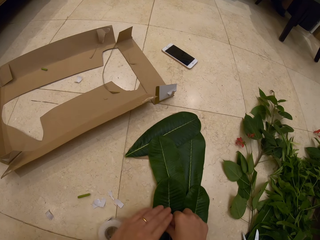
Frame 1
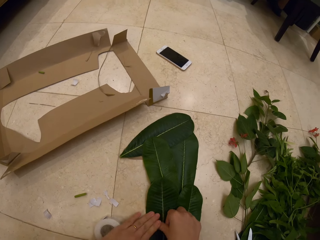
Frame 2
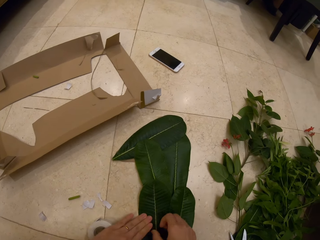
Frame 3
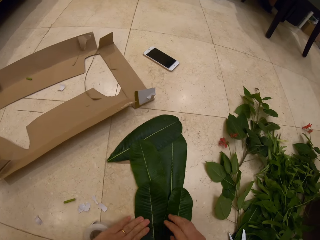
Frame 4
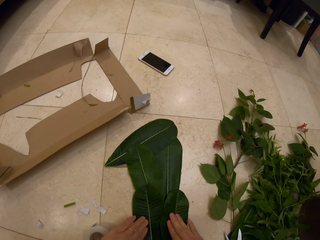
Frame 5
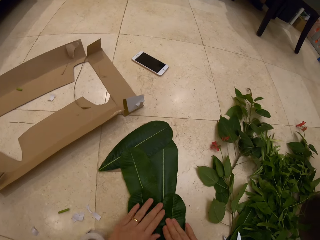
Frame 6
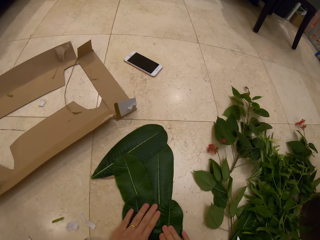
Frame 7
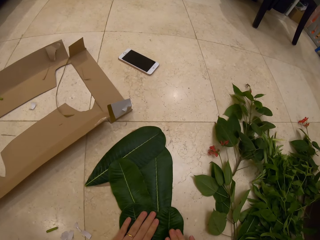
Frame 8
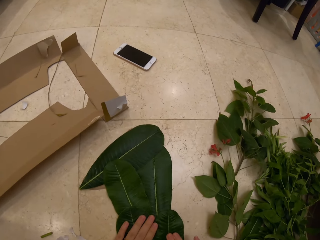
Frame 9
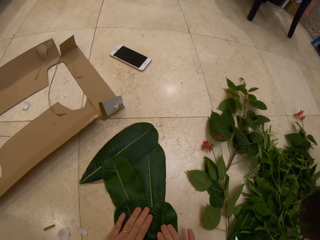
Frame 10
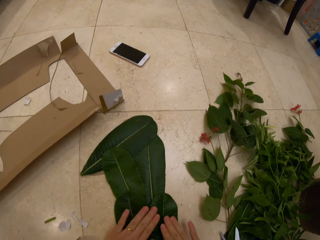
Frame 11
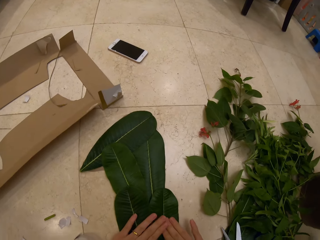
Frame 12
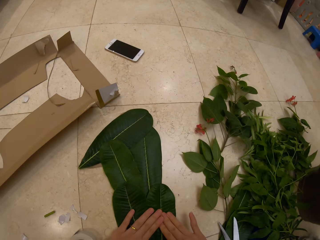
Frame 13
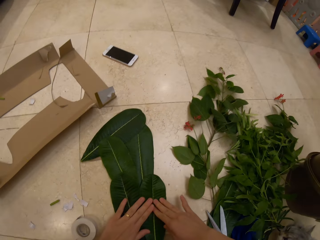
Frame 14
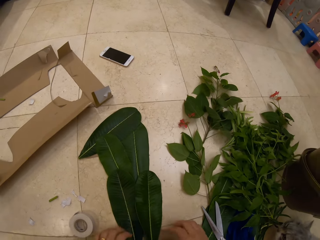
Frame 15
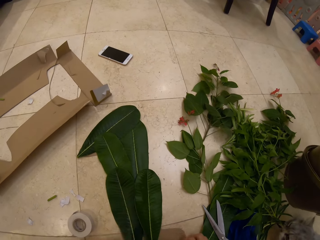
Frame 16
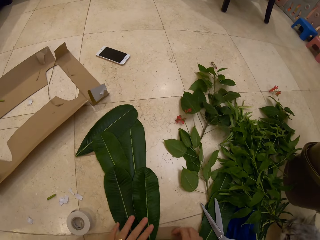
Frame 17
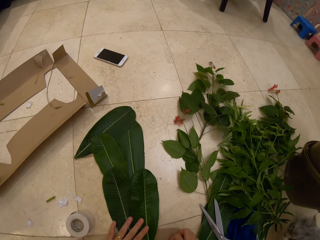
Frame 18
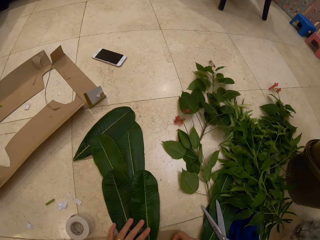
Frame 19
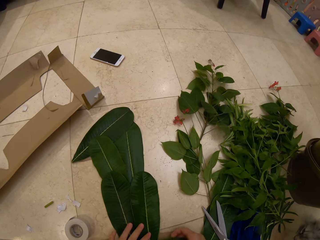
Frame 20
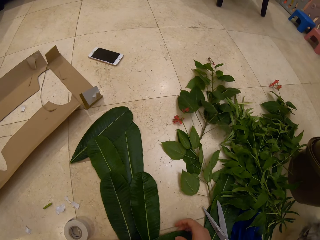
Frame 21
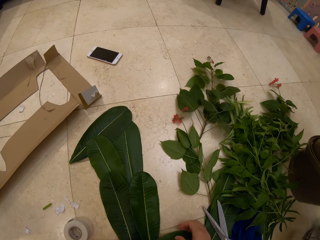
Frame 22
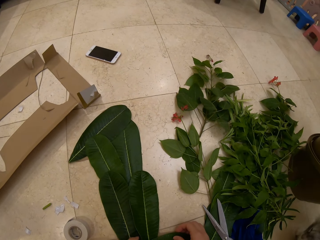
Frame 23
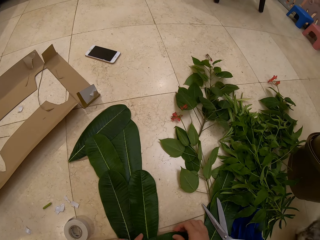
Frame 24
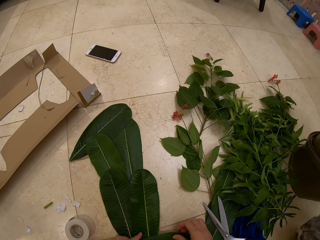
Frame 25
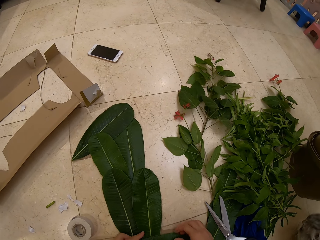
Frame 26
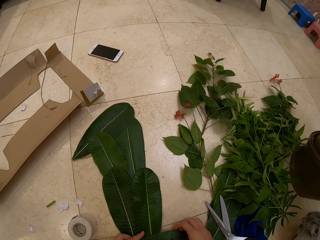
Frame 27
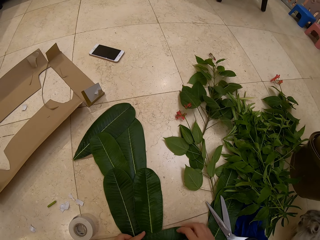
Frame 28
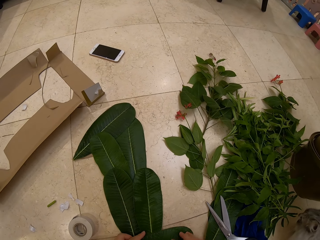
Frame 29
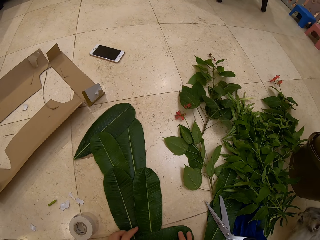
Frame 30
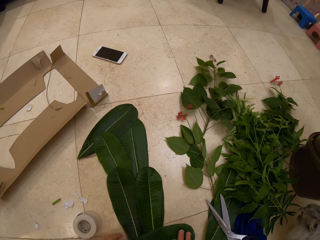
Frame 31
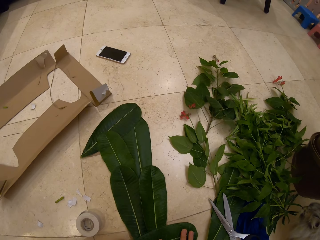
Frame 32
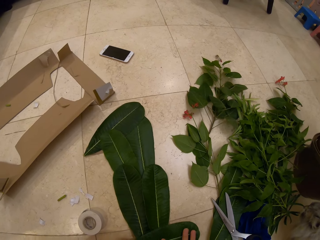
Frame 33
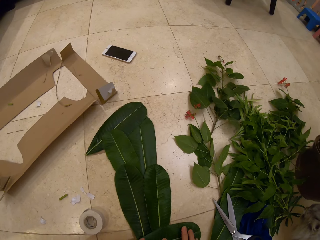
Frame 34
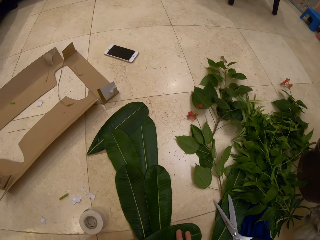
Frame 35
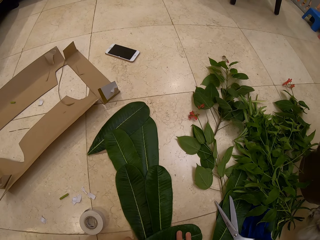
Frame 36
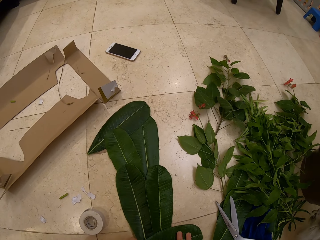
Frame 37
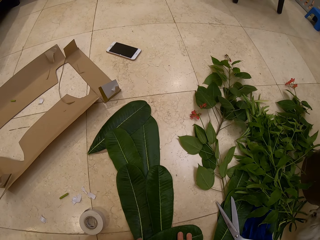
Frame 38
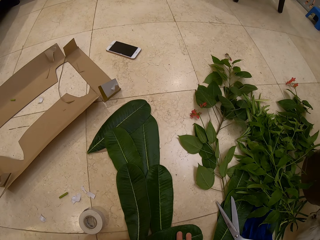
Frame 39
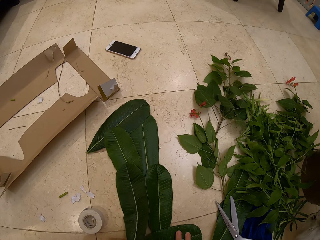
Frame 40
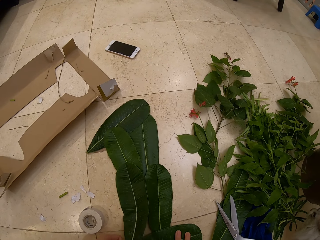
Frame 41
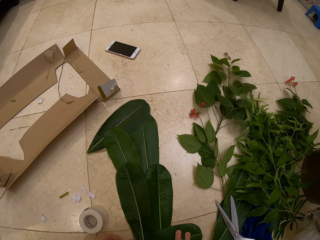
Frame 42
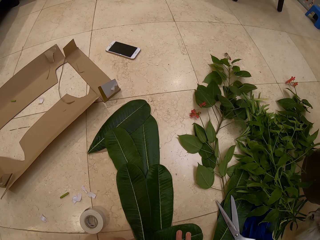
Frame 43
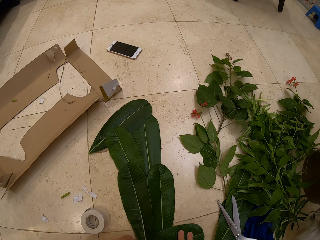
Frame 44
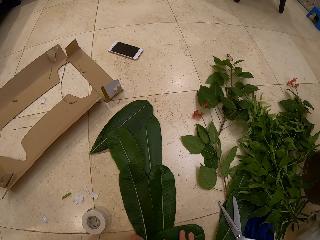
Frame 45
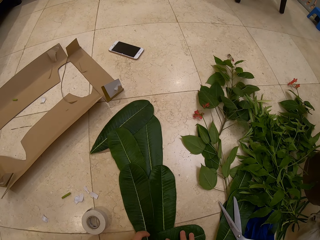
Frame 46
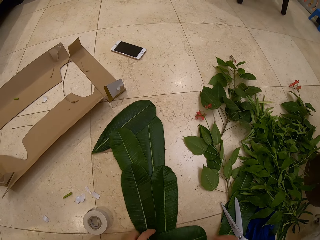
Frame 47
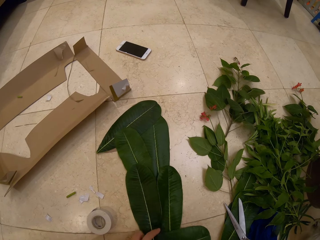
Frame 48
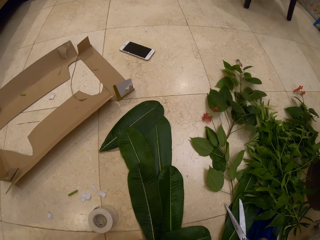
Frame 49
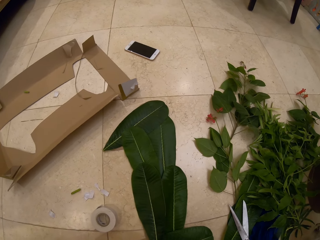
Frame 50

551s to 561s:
The camera wearer drops the piece of the tape on the floor. They press the leaves. They adjust the leaves. They touch the leaves on the cardboard.

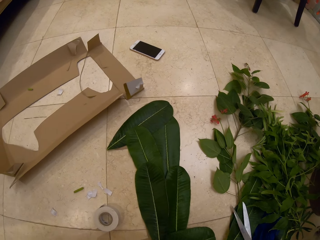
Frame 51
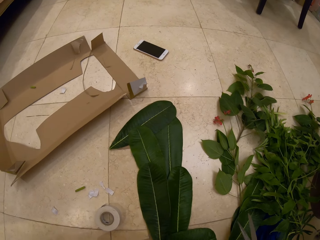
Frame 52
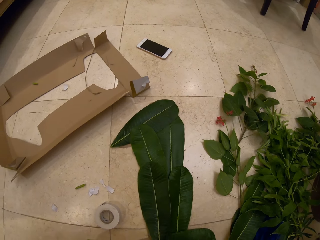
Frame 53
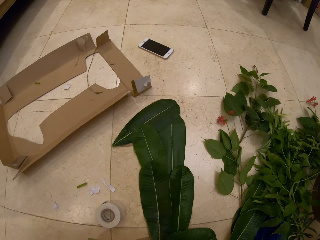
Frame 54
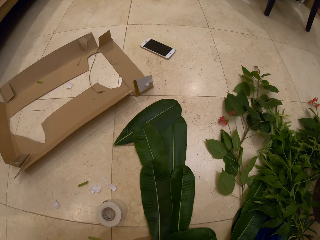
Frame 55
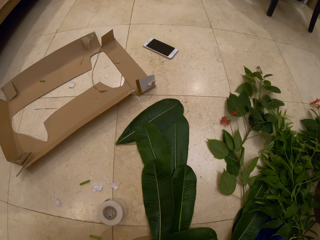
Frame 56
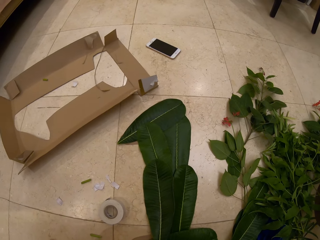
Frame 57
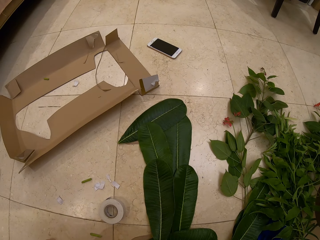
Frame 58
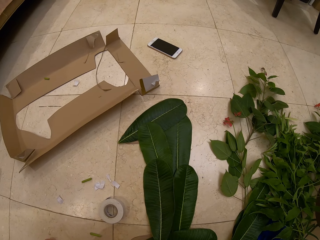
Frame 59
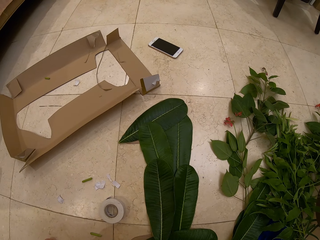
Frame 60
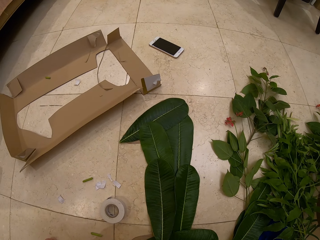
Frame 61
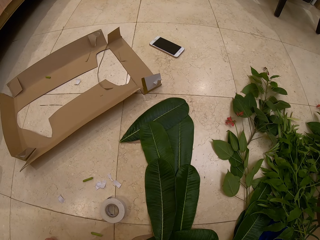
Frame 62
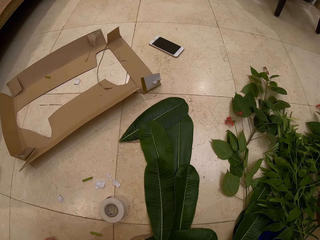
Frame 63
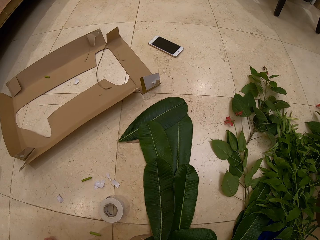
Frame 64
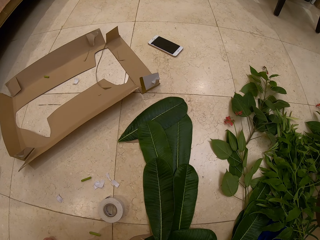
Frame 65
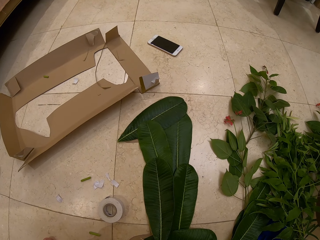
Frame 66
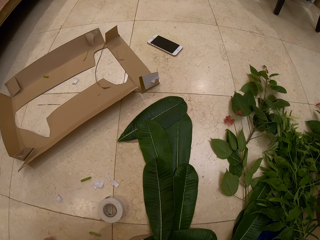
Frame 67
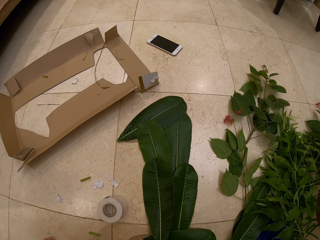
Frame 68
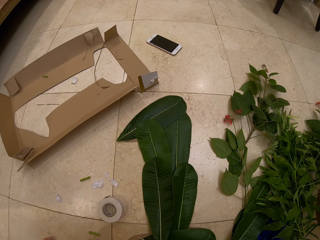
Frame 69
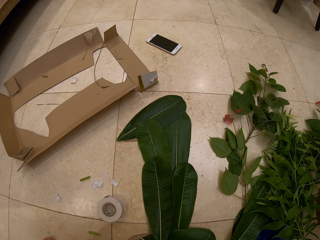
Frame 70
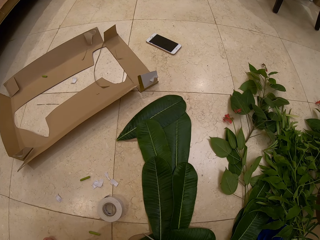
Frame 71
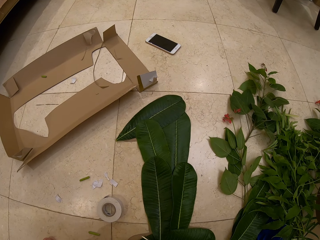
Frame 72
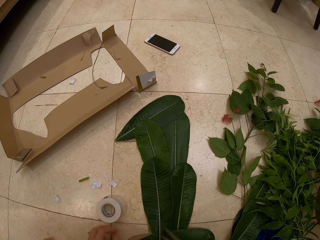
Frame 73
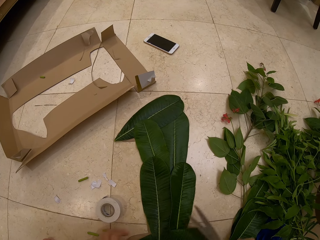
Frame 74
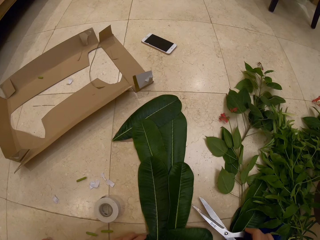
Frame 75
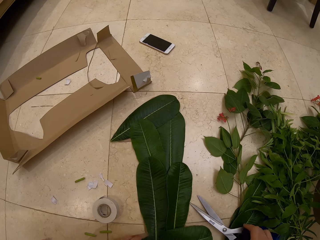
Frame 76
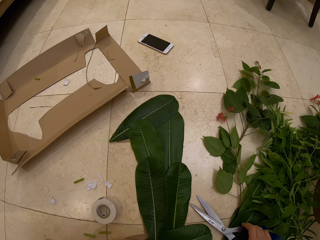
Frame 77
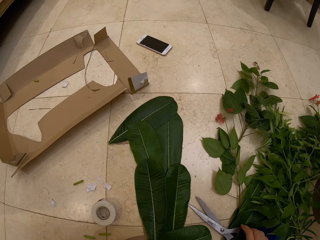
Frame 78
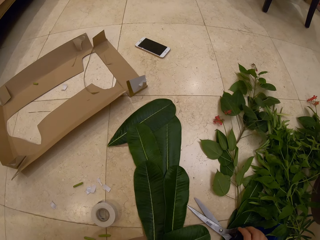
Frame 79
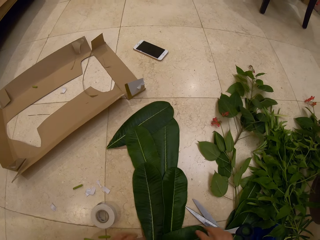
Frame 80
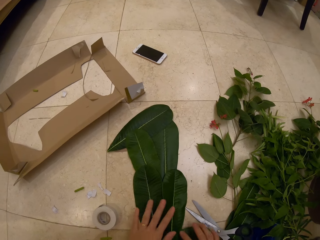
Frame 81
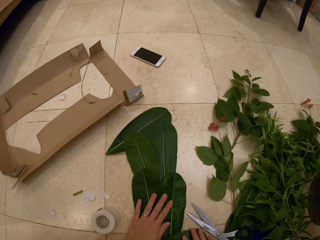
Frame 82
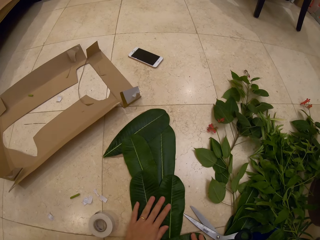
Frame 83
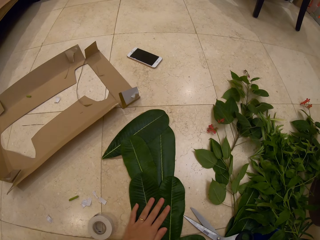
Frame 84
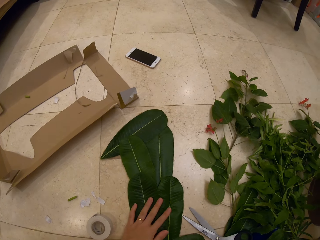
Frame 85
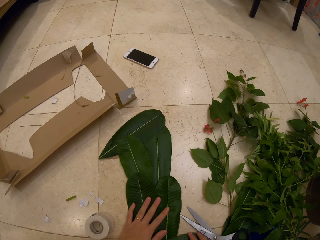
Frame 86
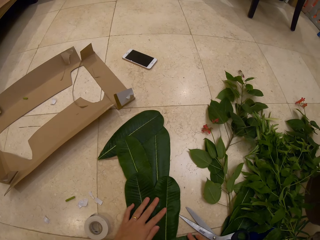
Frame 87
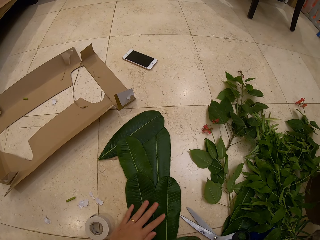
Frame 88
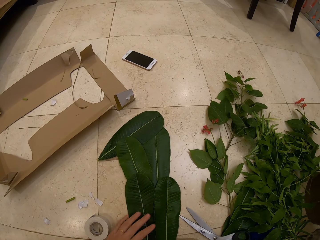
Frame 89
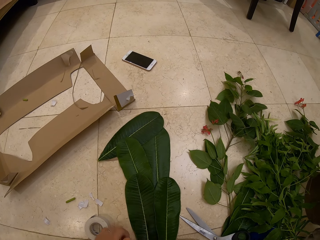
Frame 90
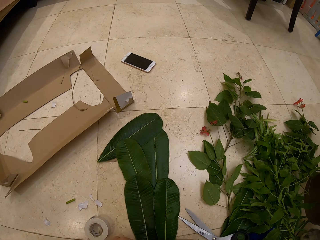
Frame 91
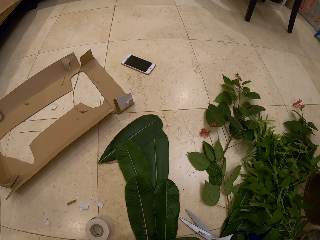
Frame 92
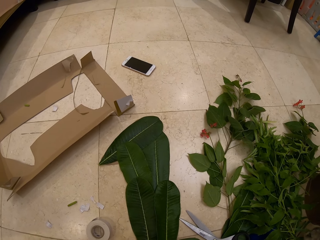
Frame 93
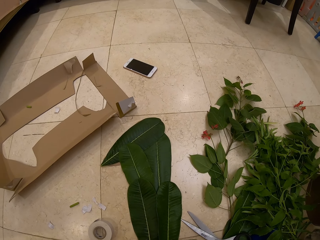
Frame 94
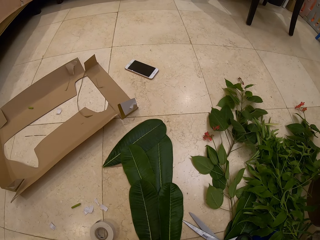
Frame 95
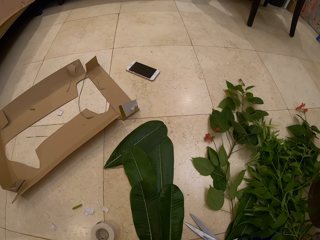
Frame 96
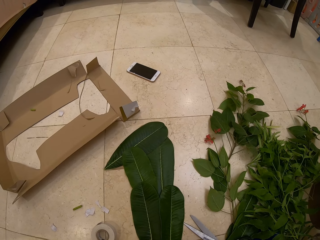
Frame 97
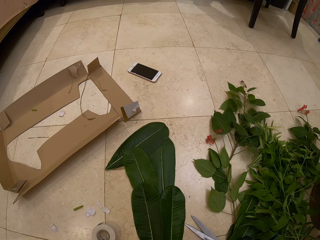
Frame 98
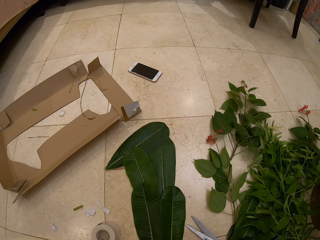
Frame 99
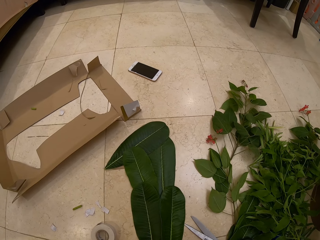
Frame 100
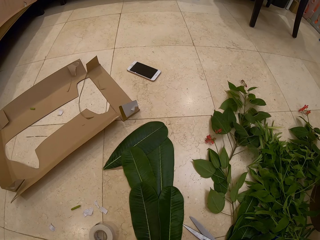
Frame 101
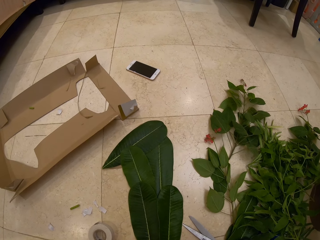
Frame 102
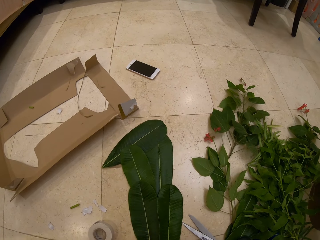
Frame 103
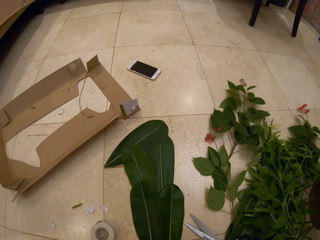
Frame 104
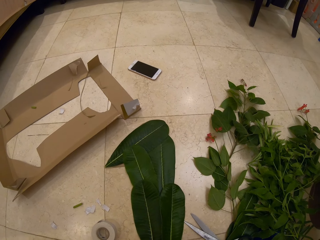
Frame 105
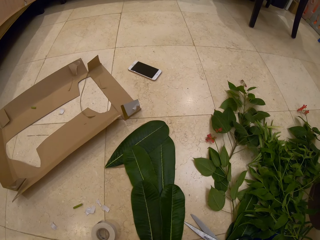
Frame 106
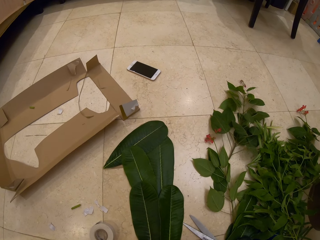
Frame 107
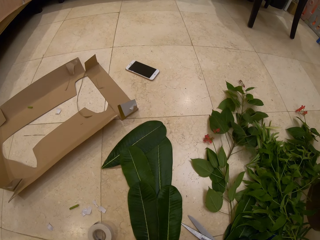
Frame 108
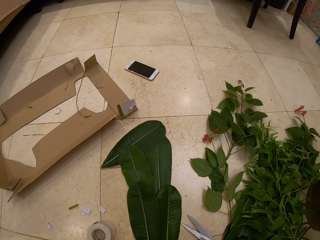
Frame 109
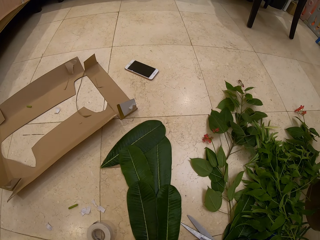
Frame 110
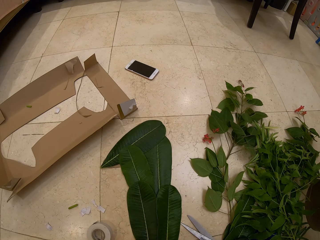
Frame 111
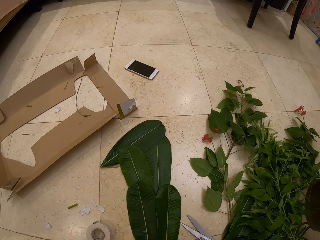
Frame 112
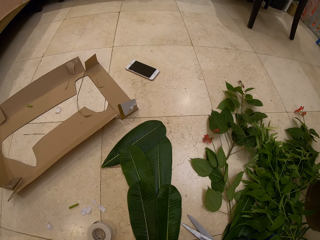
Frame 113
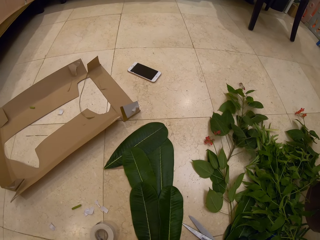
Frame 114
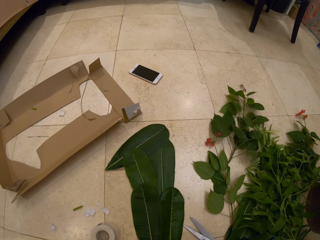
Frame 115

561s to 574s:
The camera wearer takes the scissors. They look at the leaves decoration. They cut the stalk of the leaf. They place the scissors on the floor. They touch the leaves decoration. They streamline the leaves.
